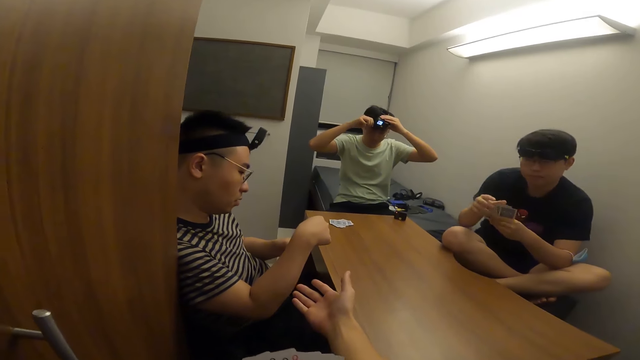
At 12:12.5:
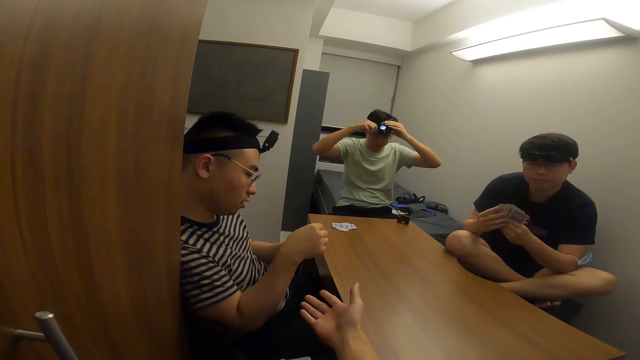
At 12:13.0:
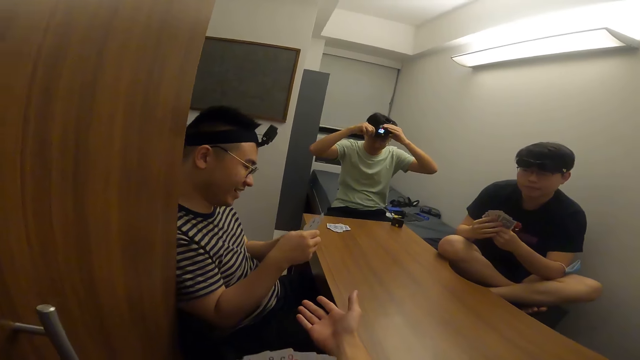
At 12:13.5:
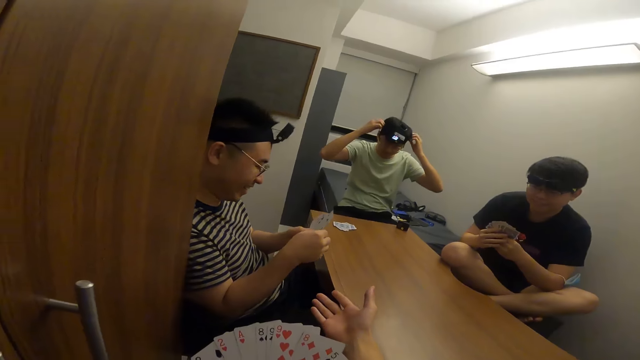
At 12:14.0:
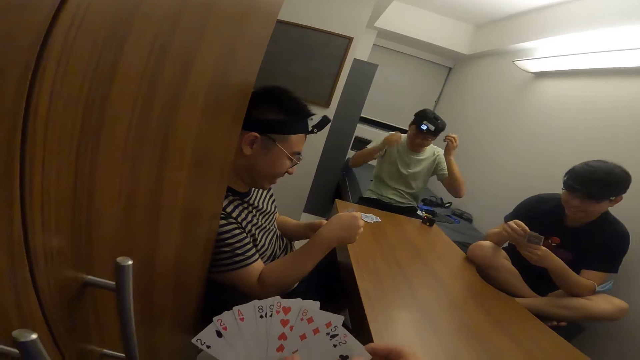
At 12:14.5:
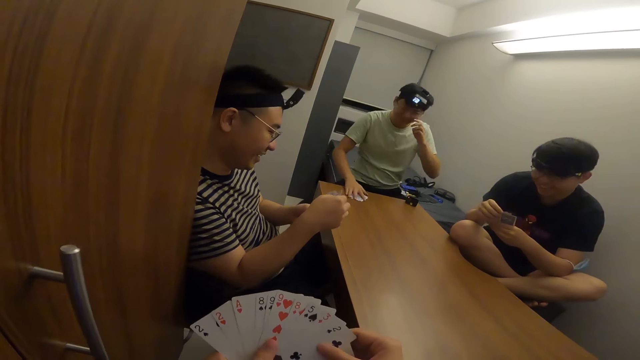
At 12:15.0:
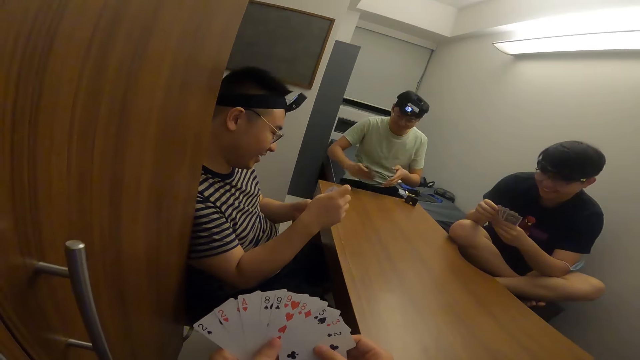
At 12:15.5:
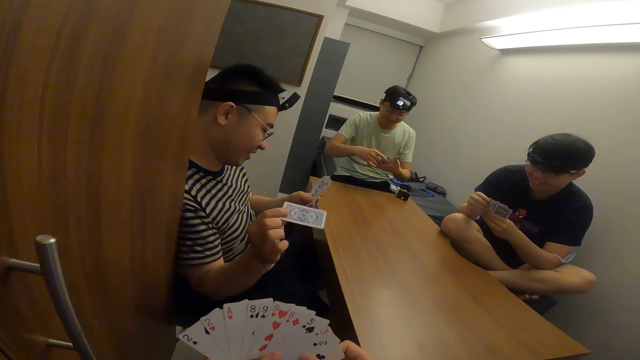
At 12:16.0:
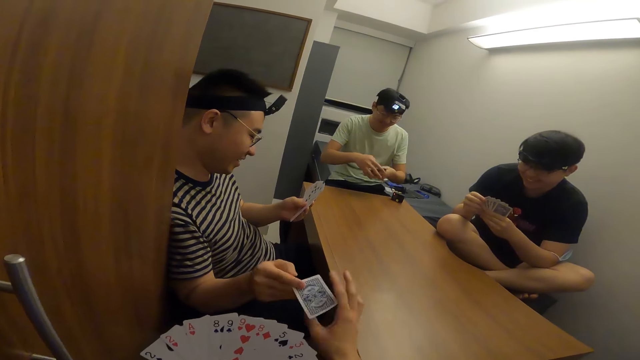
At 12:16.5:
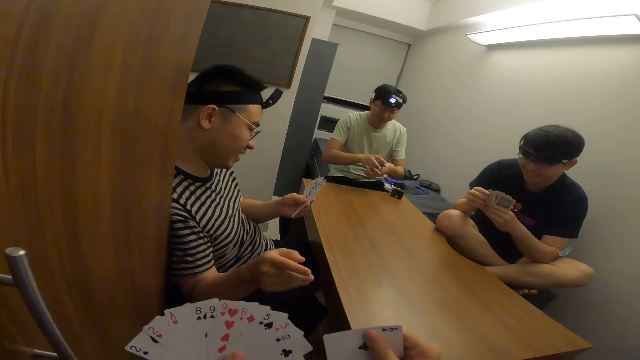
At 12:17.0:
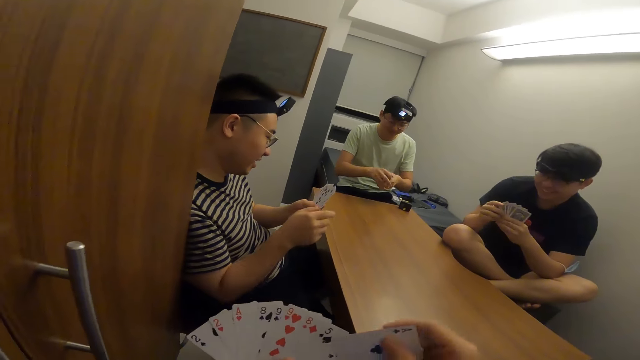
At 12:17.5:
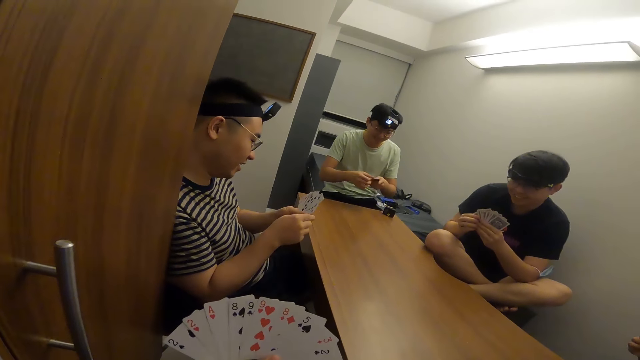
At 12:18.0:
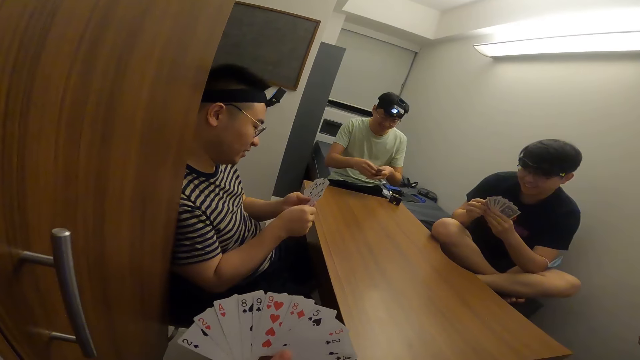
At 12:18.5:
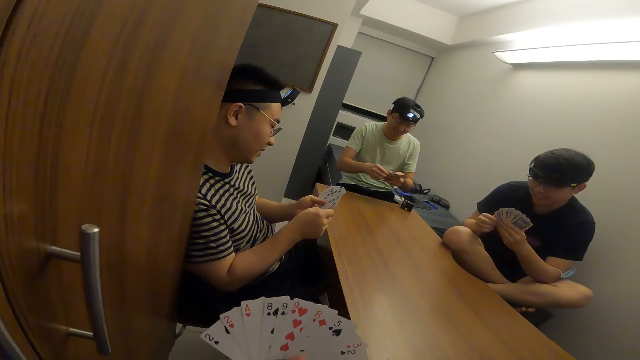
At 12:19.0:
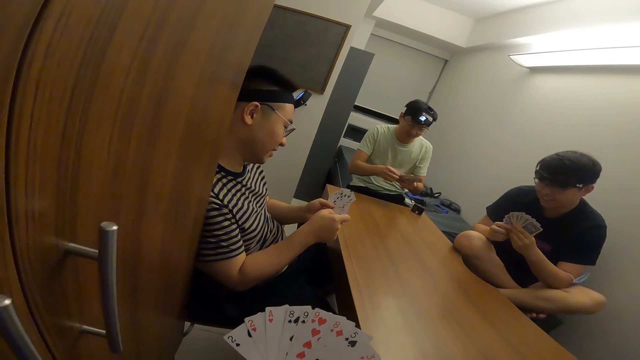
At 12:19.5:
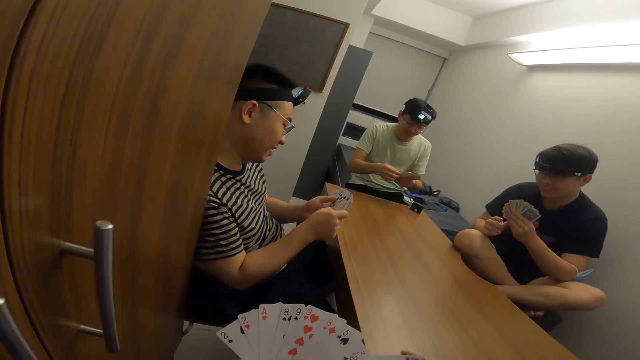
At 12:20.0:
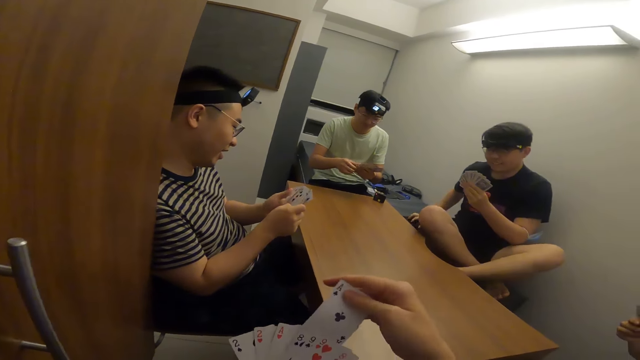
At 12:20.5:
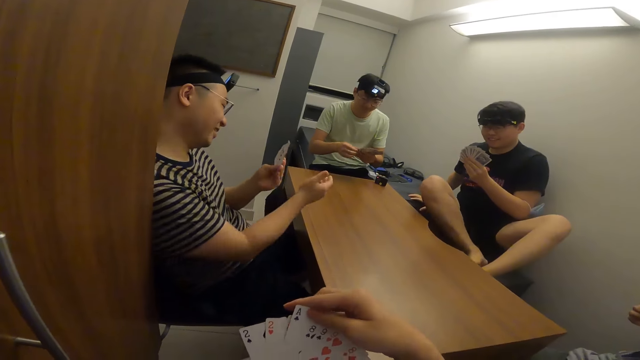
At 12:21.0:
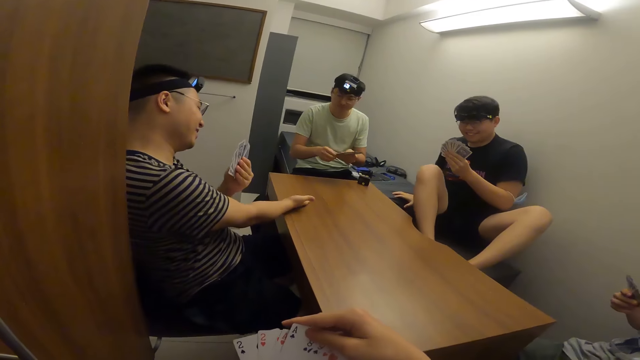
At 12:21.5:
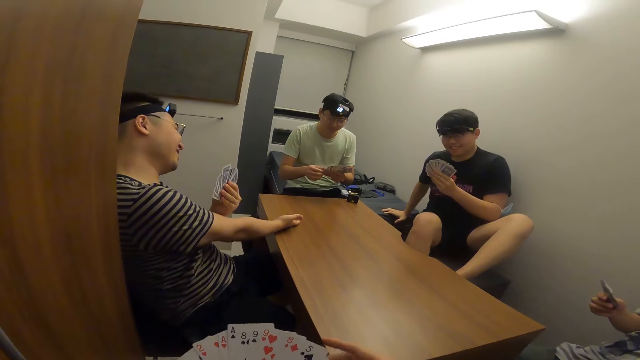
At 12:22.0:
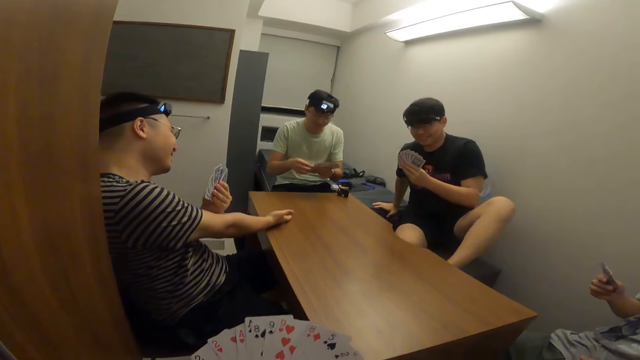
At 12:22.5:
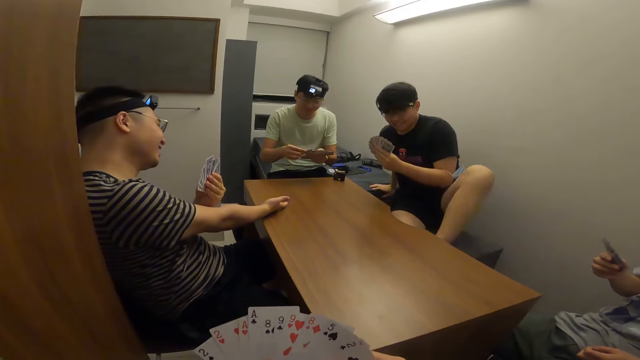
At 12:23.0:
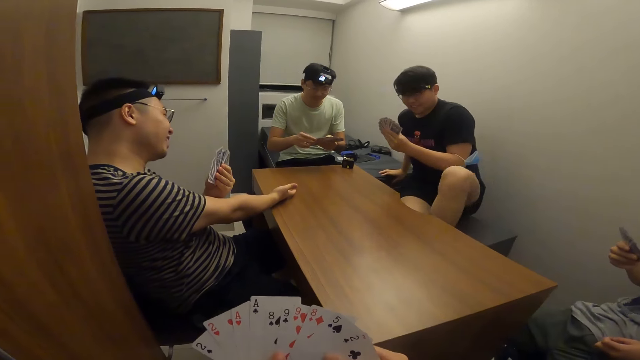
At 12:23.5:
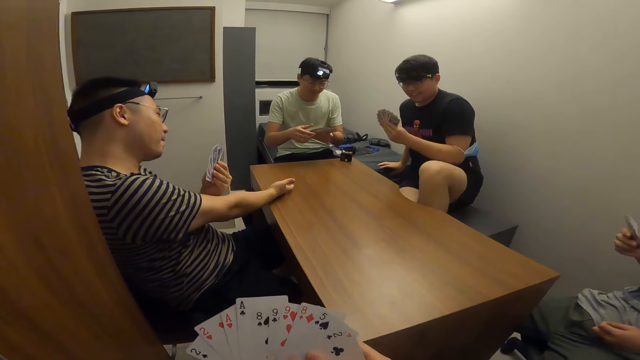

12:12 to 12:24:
A player passes a card to the camera wearer with his right hand.

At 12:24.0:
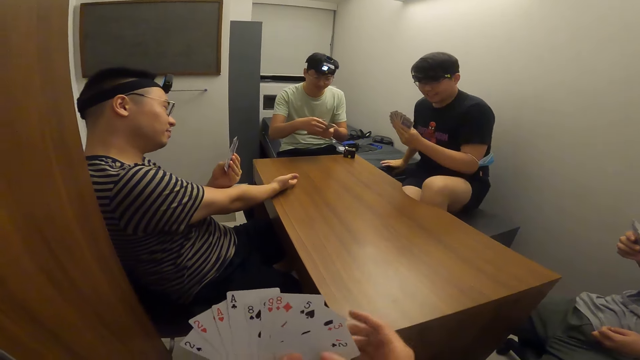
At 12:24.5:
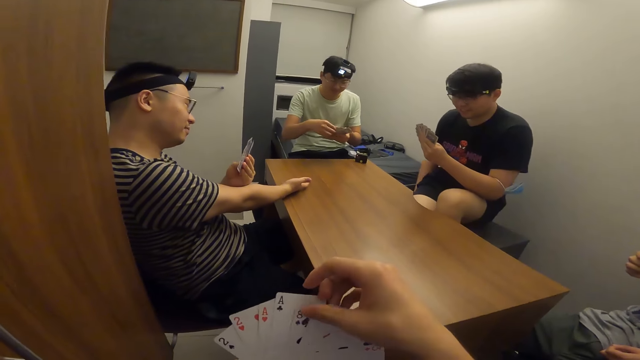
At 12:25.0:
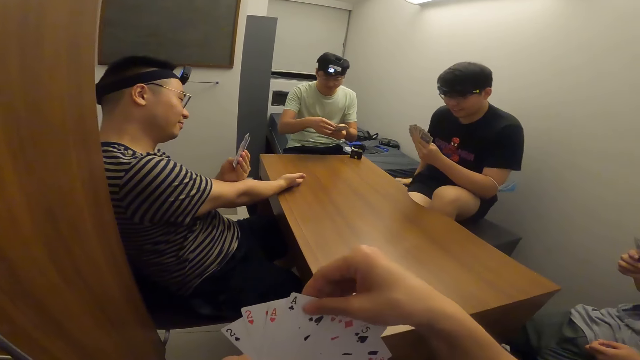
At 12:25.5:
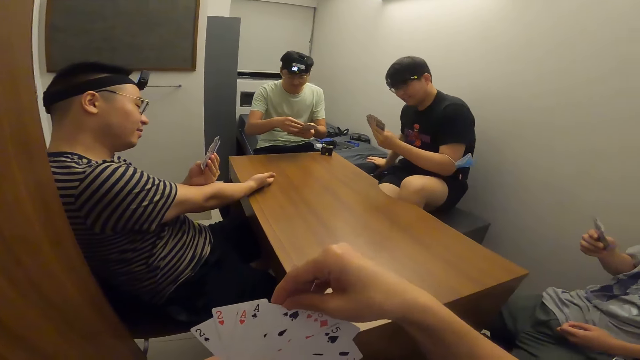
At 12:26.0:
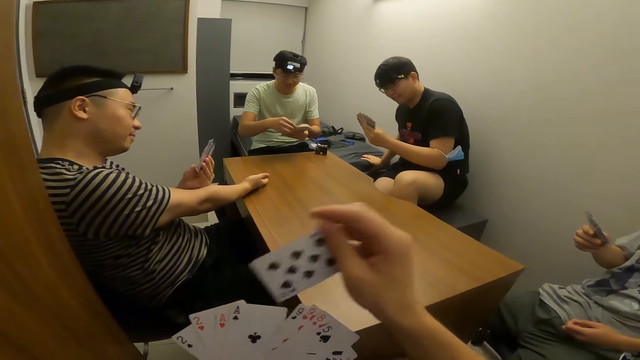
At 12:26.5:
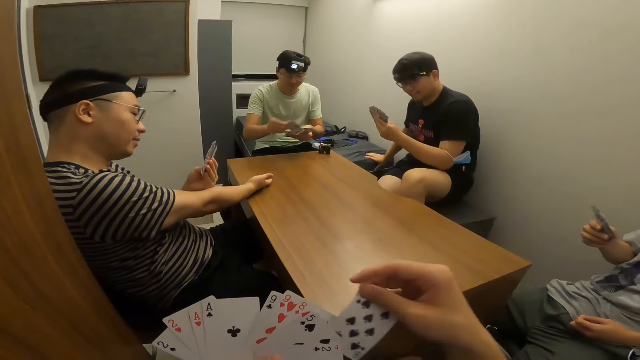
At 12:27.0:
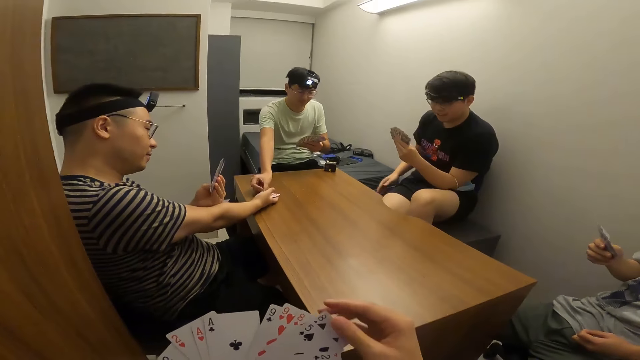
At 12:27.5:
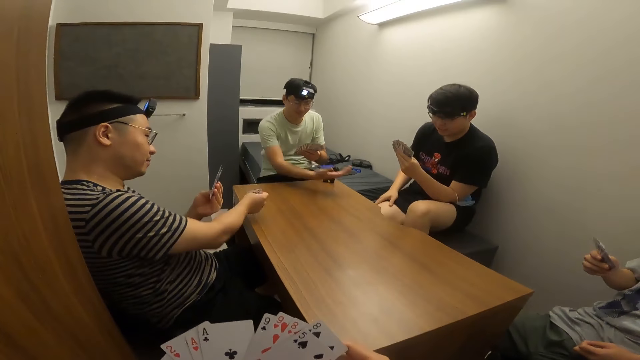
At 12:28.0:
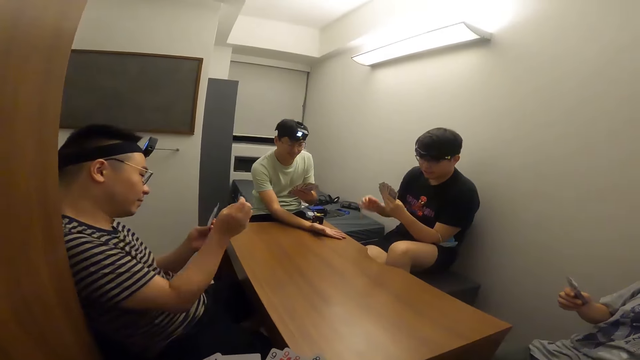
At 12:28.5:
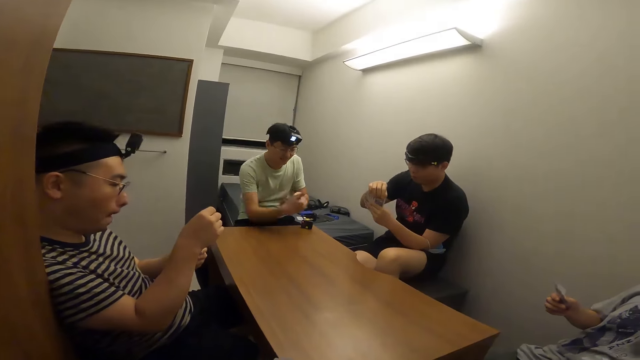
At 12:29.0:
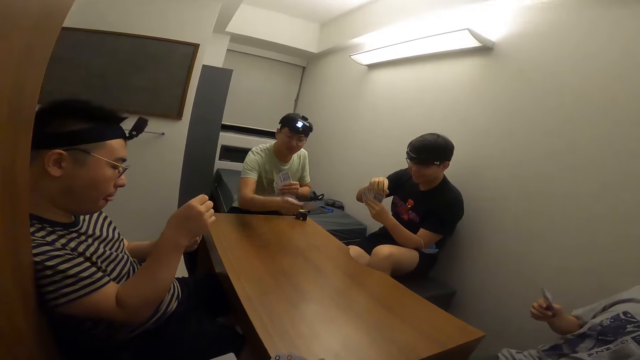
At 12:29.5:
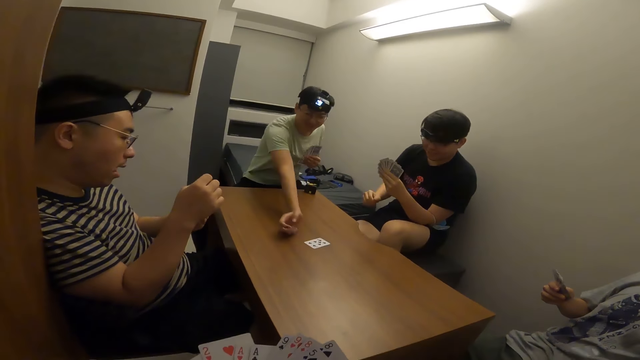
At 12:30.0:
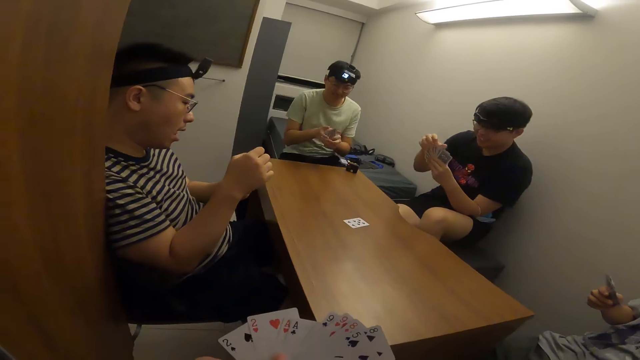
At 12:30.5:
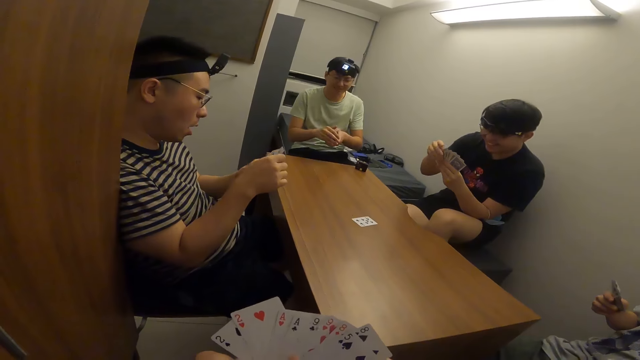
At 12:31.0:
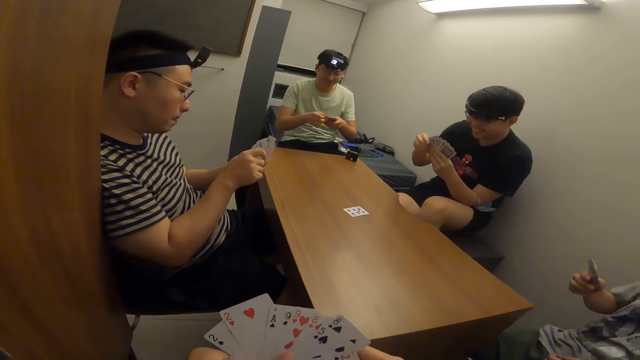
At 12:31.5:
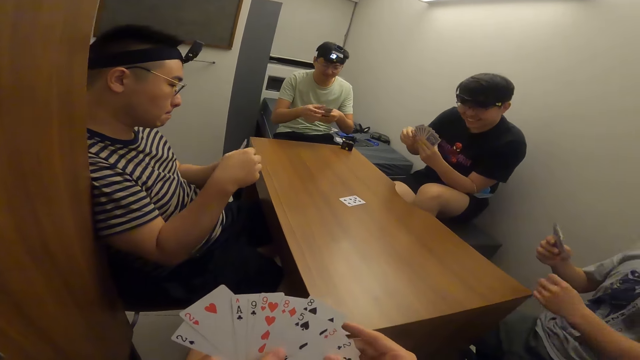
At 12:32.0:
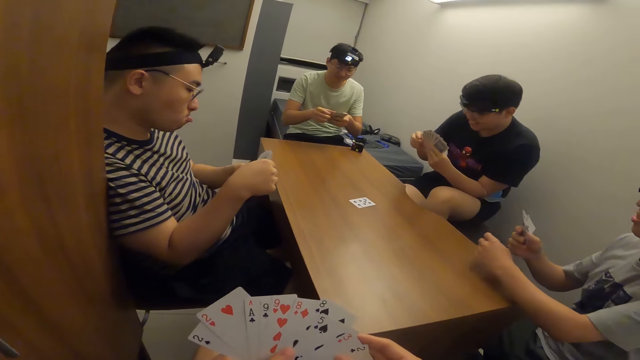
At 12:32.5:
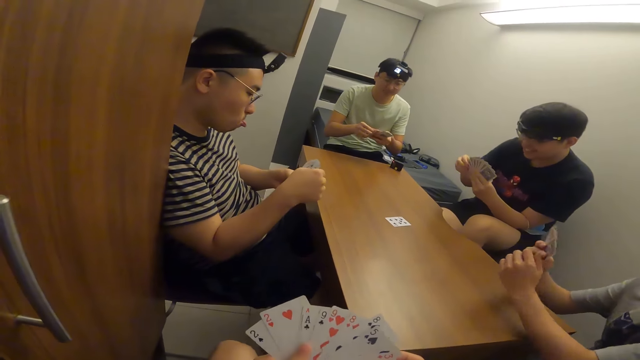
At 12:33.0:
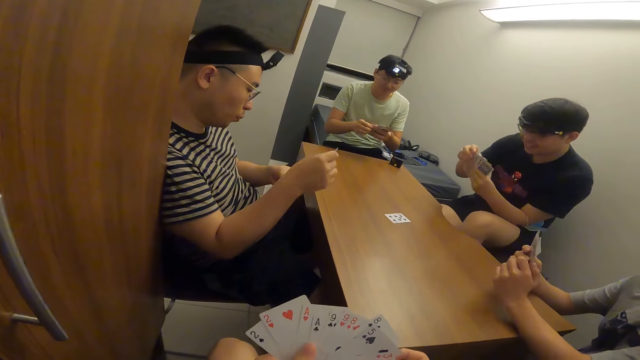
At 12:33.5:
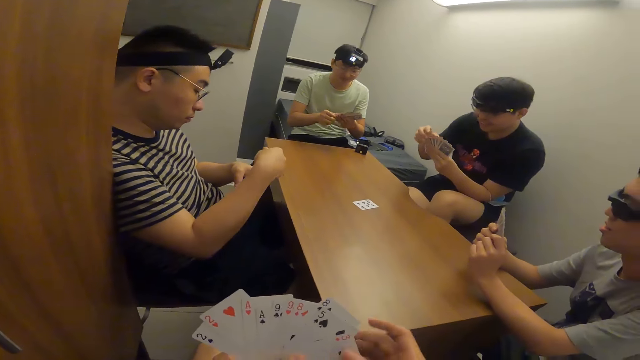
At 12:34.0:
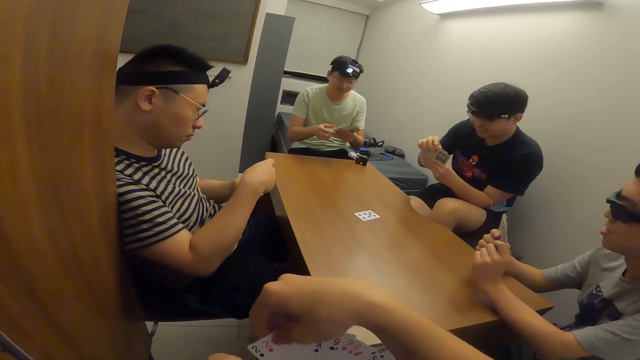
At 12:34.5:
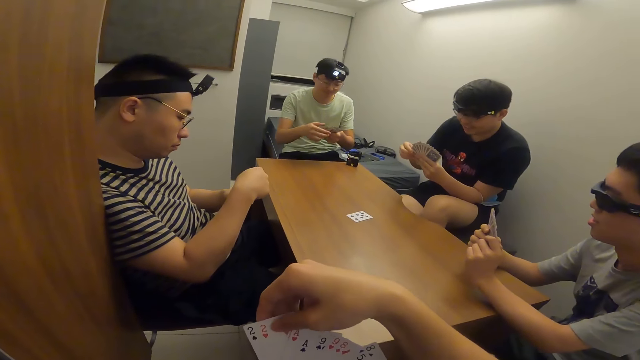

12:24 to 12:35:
A player passes a card to another player with his right hand. The first player places a card on the table with his right hand.
